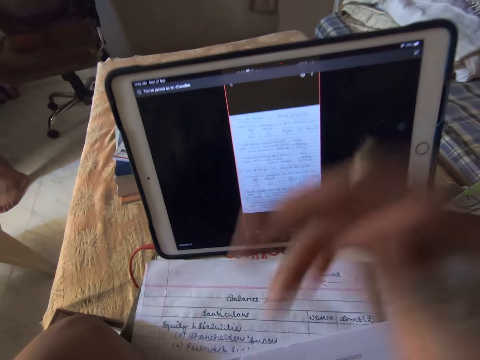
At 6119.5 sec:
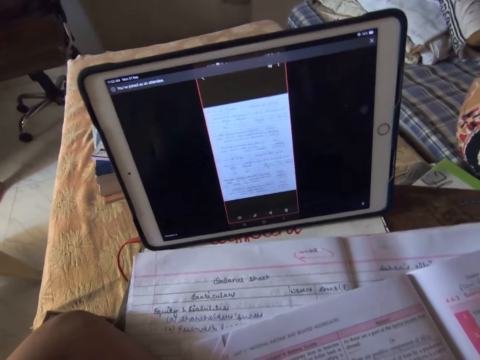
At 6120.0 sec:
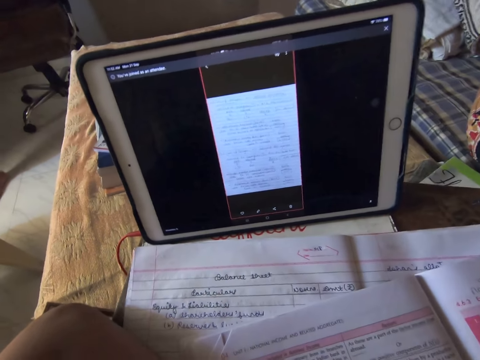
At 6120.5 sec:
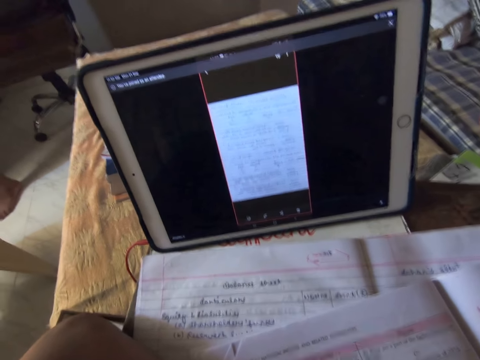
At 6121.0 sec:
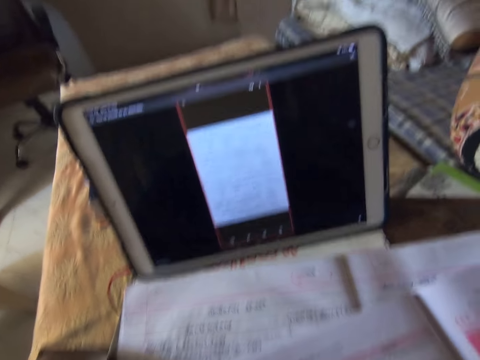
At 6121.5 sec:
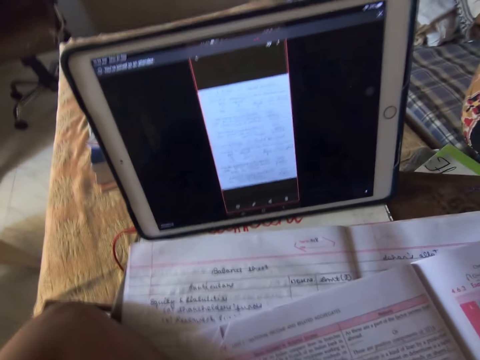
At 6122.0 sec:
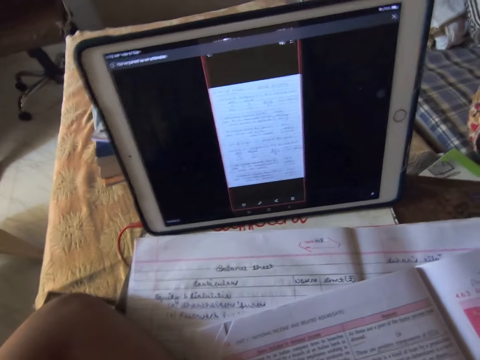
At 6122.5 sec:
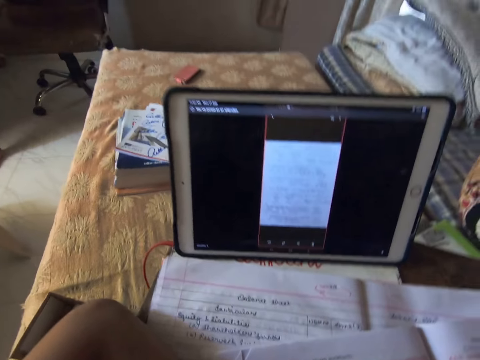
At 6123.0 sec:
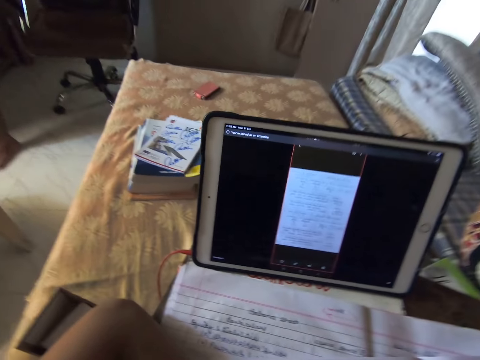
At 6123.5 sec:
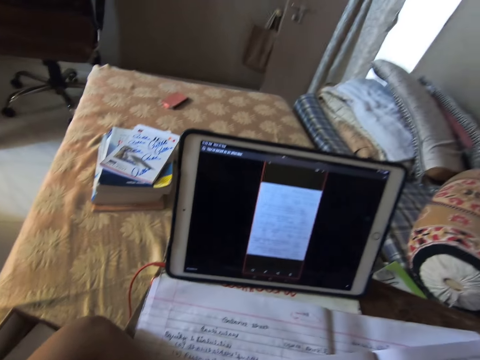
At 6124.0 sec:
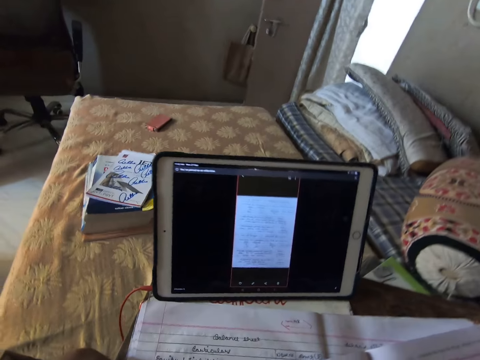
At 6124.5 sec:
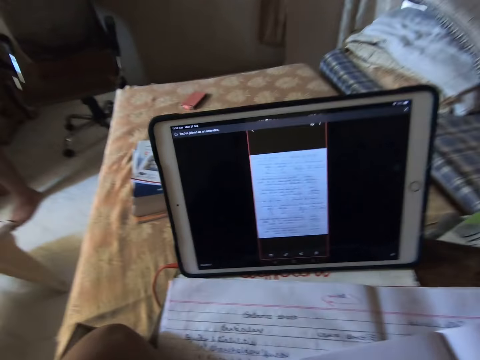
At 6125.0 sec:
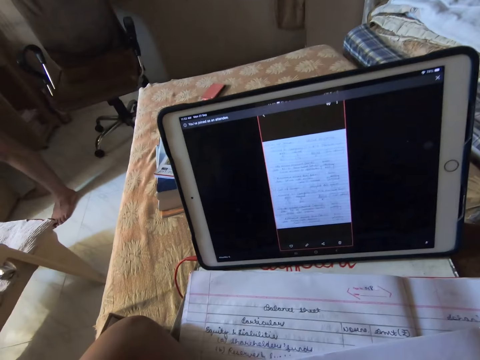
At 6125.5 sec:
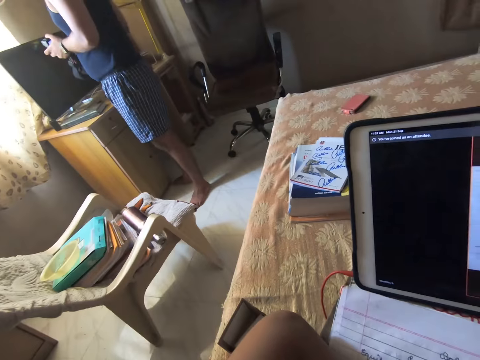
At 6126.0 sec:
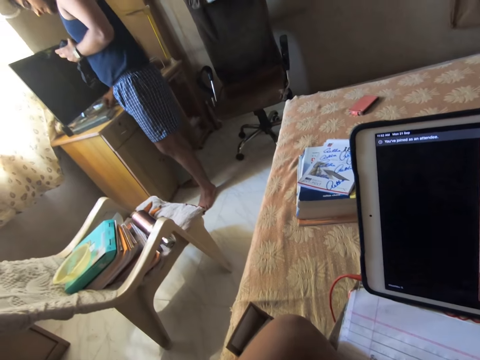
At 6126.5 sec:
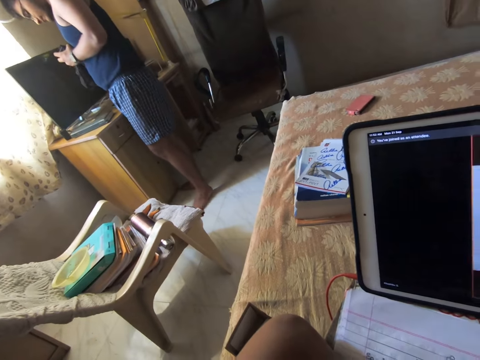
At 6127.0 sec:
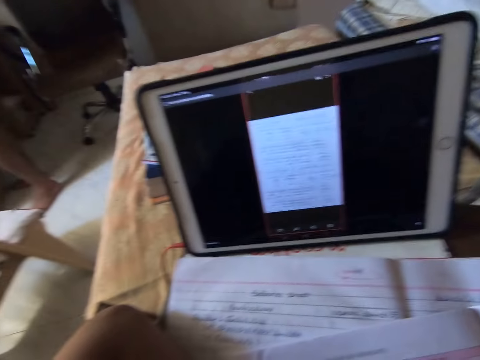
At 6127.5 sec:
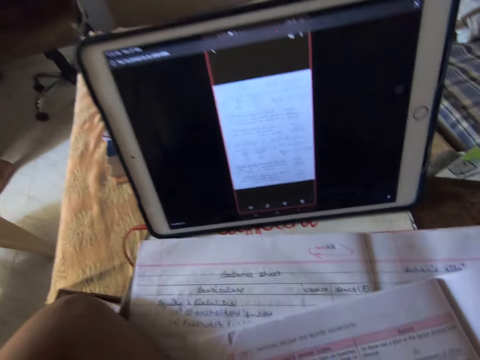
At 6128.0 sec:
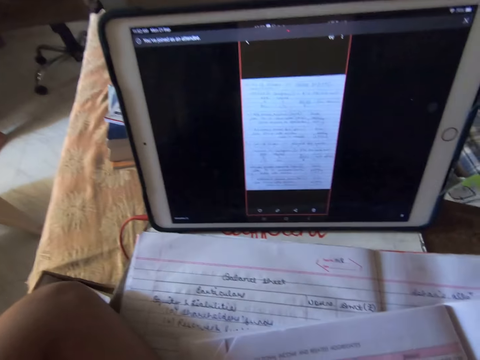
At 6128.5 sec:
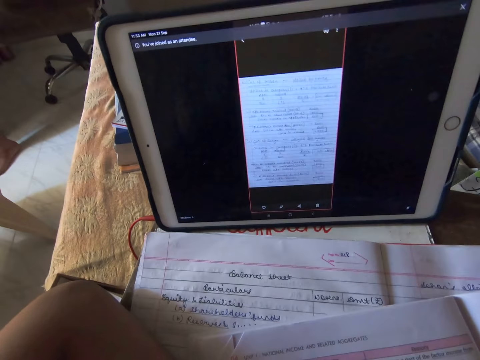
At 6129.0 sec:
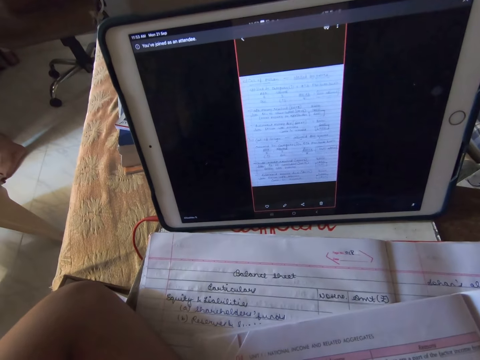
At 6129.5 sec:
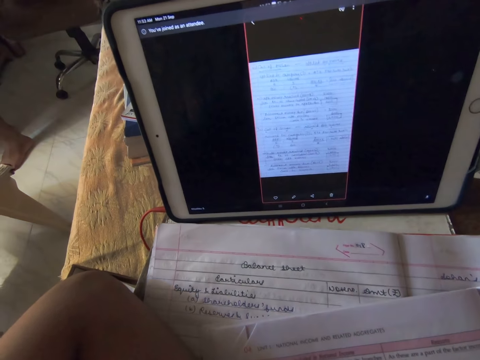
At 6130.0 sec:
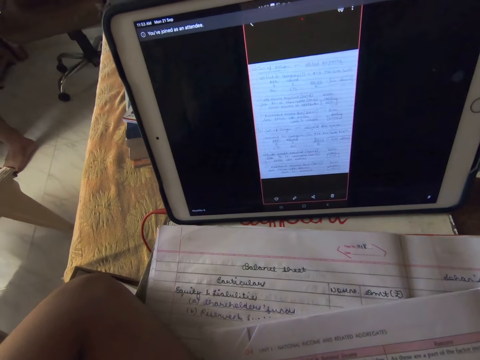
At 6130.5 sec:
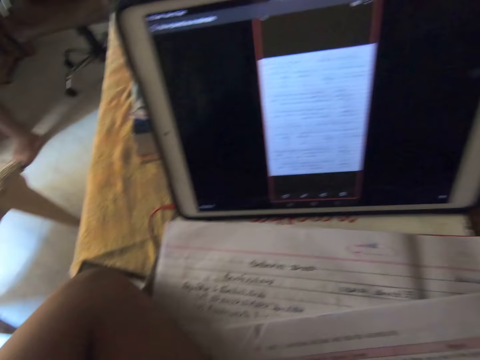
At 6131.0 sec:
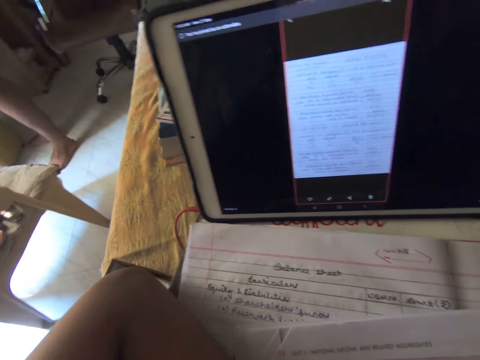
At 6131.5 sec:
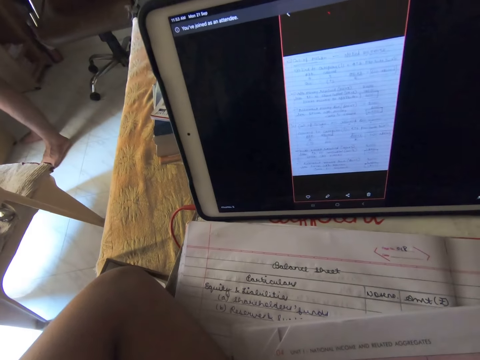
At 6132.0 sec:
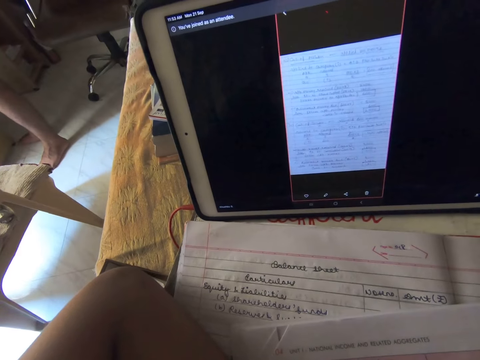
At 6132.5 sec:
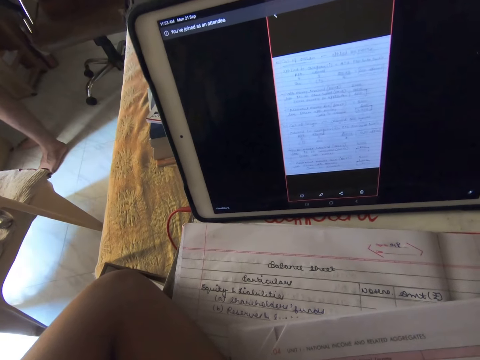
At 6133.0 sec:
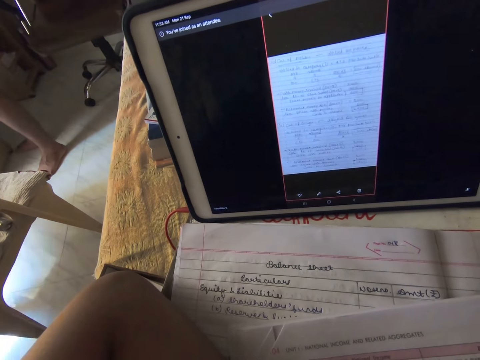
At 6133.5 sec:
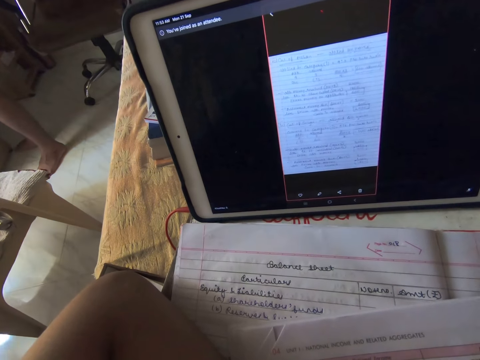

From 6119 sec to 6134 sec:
The camera wearer fixes something. They continue to read.

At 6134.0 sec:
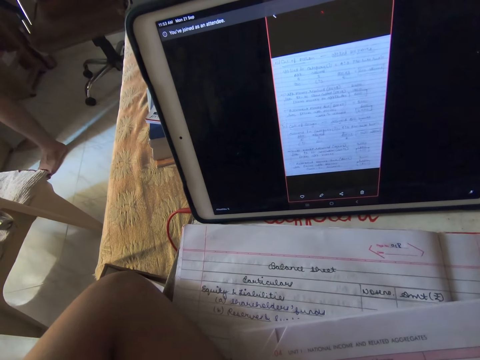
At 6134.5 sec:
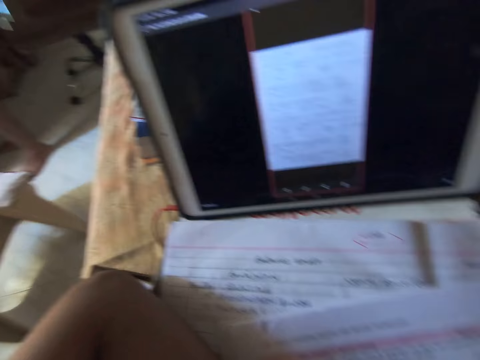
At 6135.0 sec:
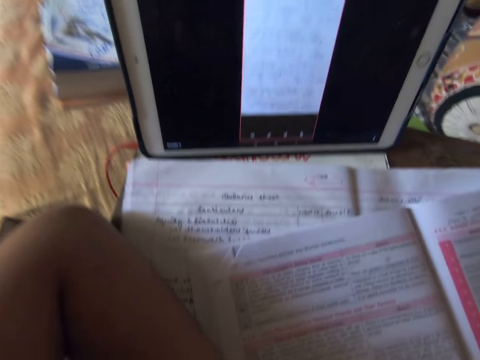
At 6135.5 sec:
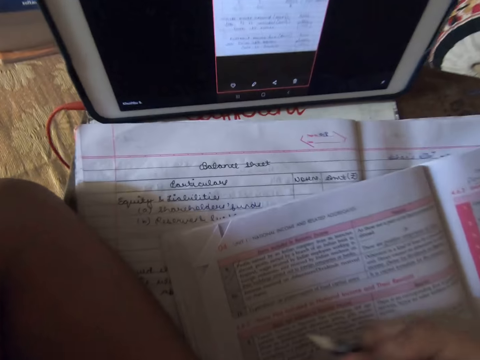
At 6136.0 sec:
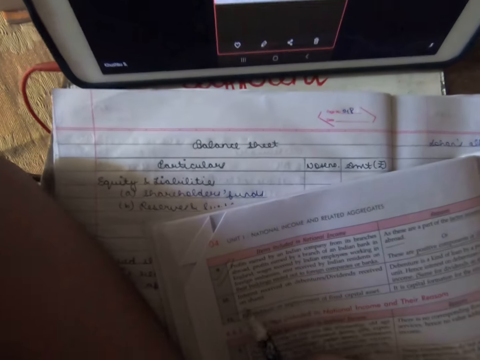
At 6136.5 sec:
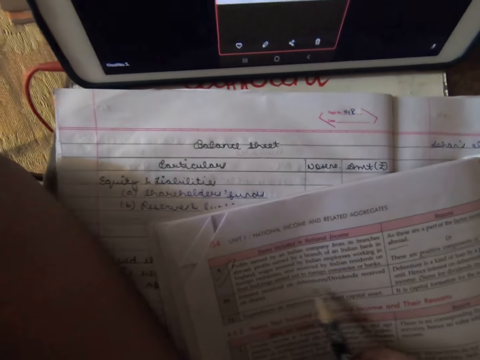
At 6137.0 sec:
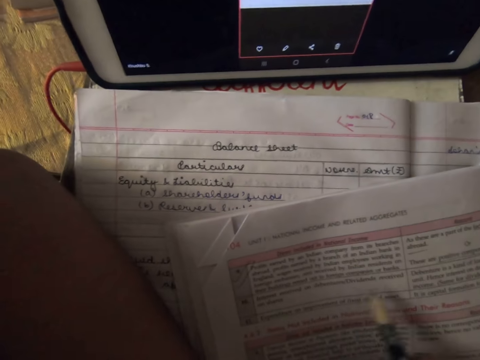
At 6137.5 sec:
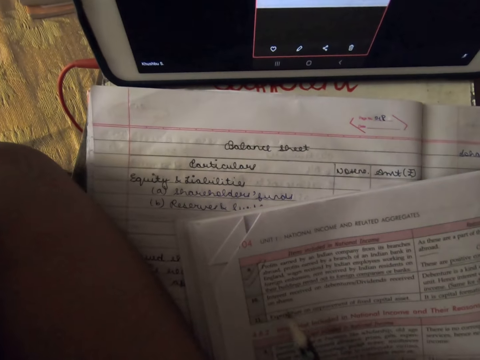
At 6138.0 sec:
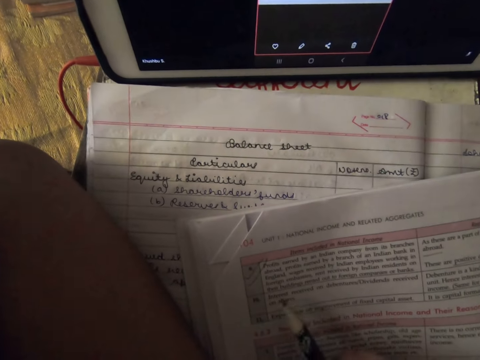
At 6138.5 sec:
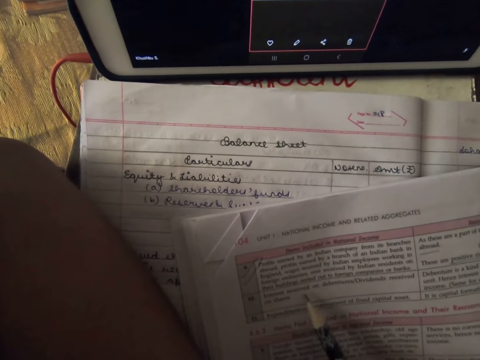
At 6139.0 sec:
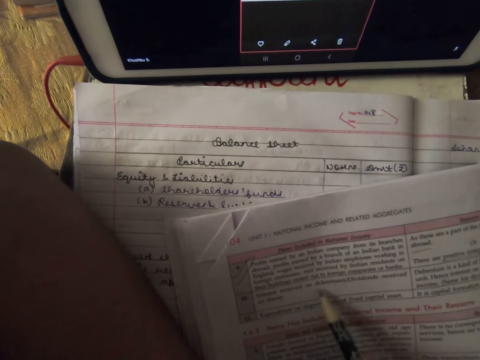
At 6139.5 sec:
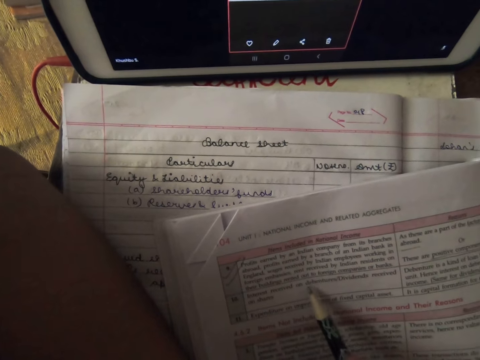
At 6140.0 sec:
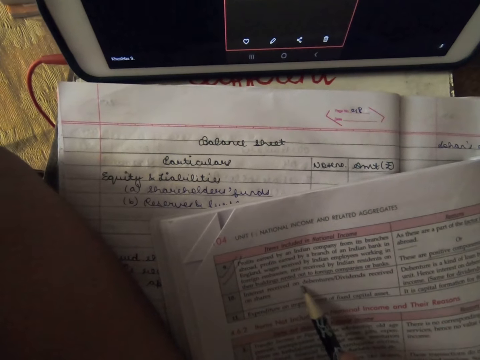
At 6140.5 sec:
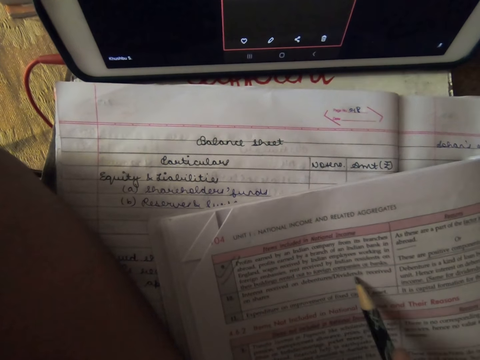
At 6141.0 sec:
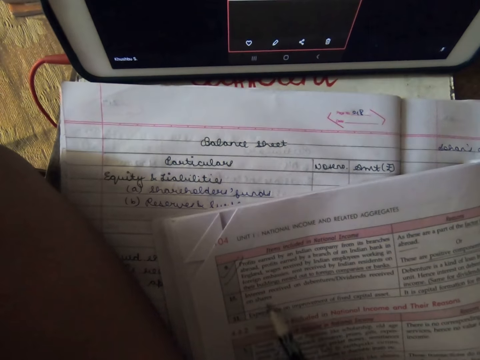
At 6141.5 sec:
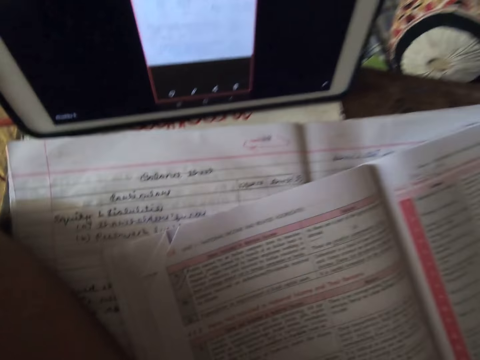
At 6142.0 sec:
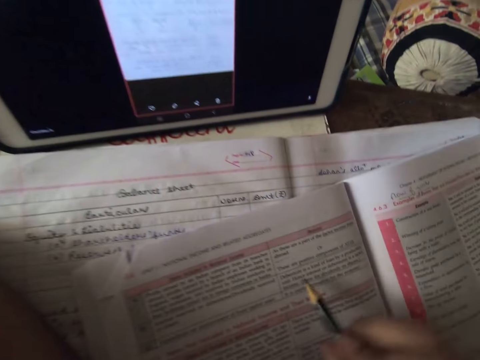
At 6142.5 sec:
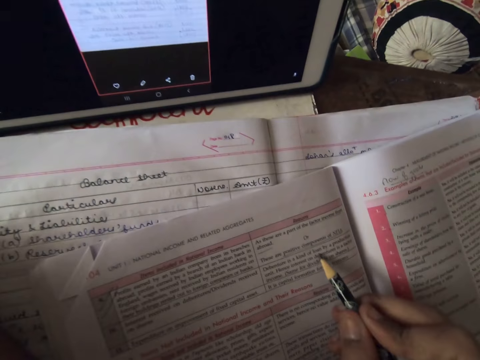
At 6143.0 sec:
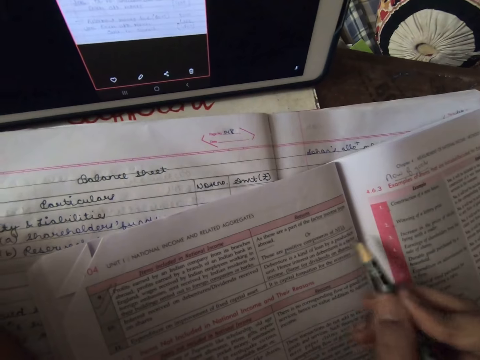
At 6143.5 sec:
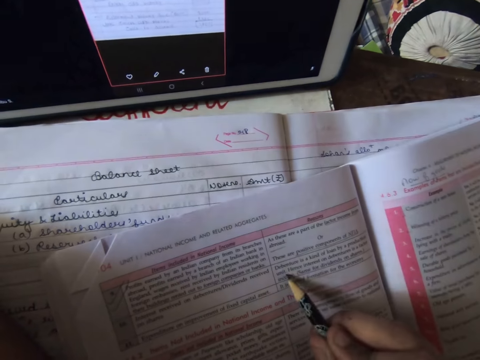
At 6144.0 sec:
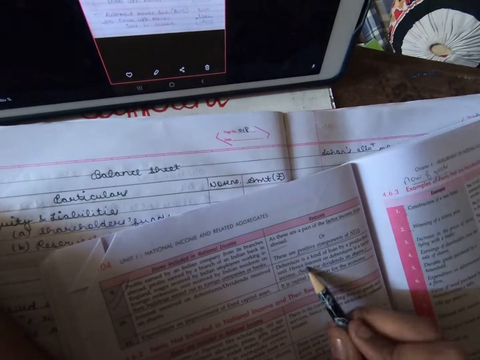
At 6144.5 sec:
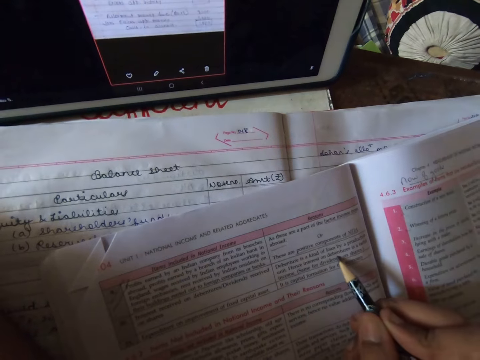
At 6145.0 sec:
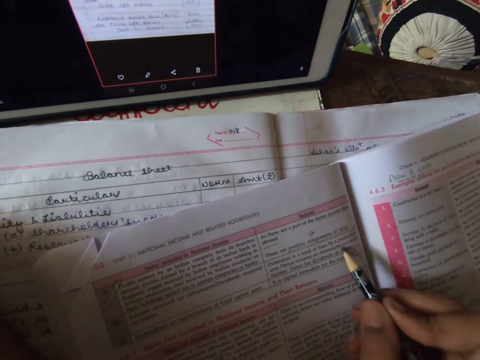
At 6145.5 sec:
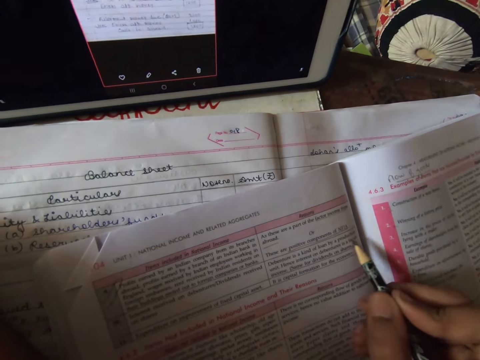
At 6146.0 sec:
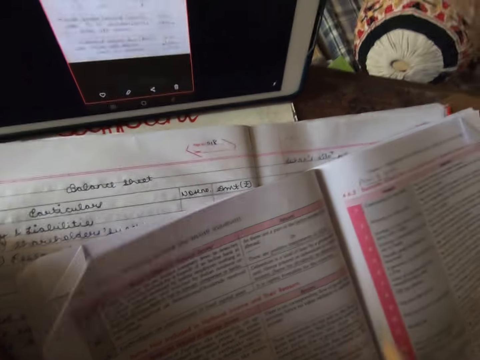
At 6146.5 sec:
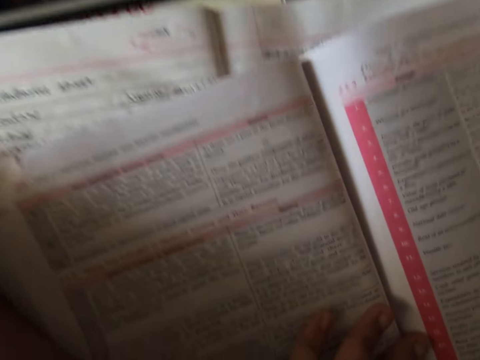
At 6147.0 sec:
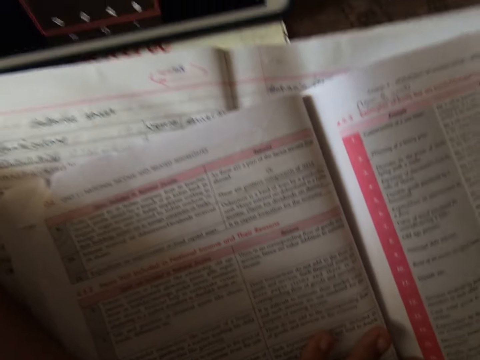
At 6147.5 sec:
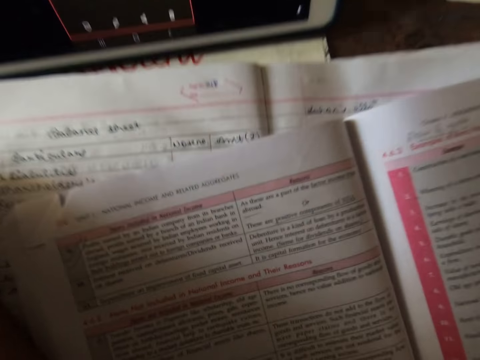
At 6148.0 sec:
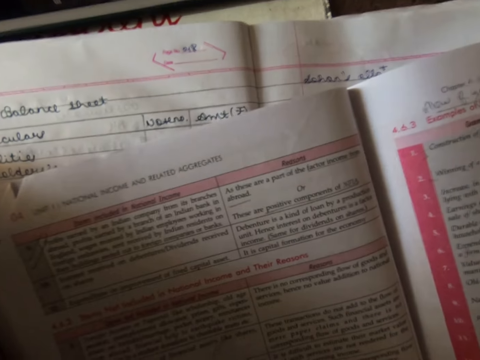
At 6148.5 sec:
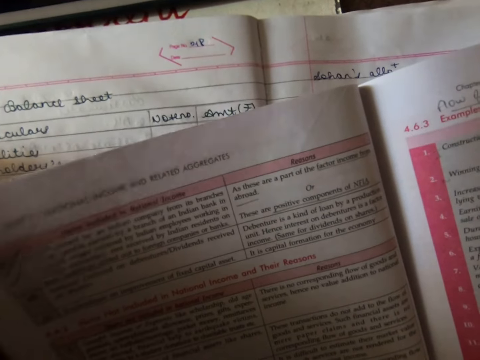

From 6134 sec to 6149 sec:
The camera wearer studies a textbook with the pencil in her right hand.
